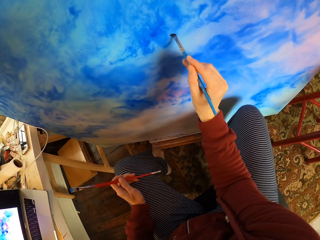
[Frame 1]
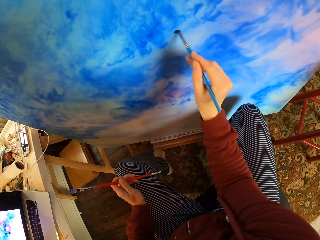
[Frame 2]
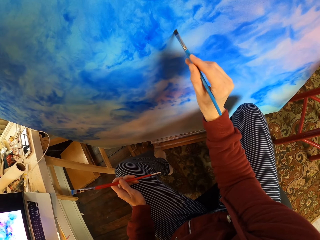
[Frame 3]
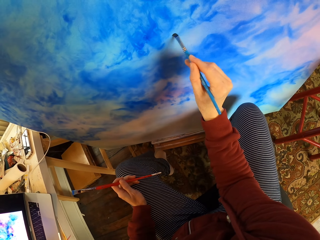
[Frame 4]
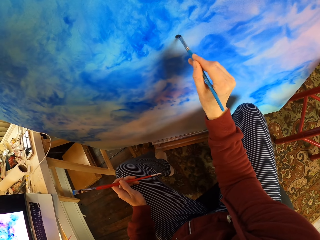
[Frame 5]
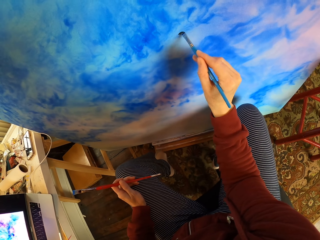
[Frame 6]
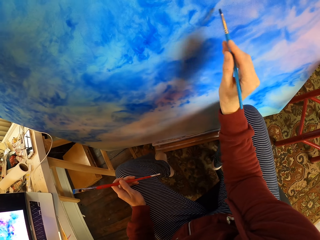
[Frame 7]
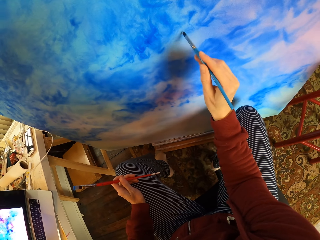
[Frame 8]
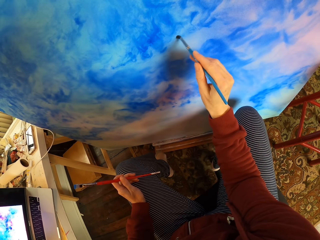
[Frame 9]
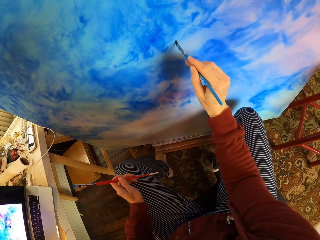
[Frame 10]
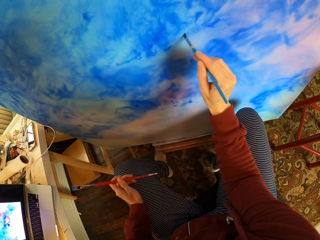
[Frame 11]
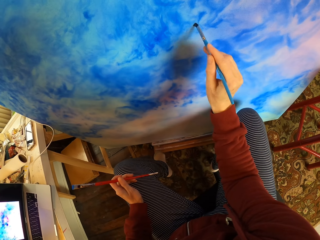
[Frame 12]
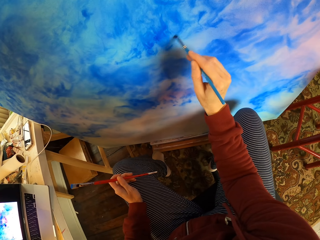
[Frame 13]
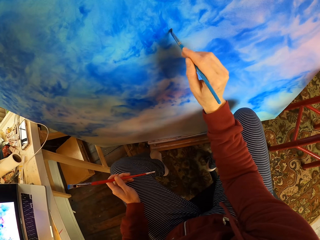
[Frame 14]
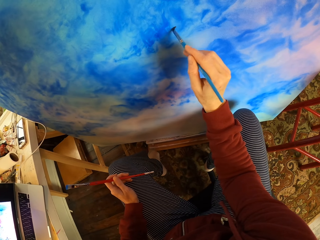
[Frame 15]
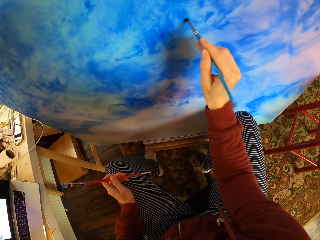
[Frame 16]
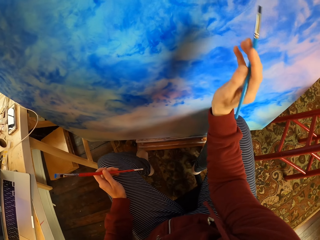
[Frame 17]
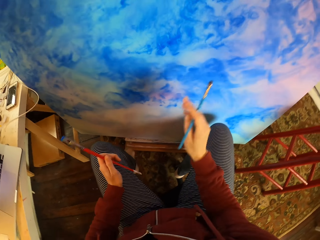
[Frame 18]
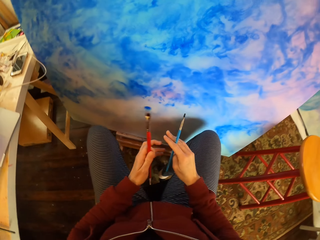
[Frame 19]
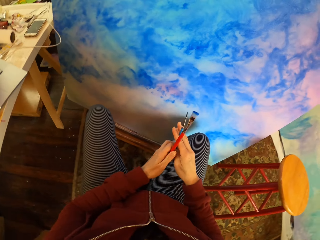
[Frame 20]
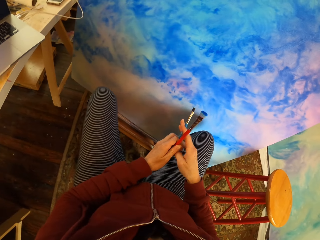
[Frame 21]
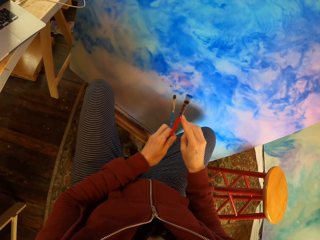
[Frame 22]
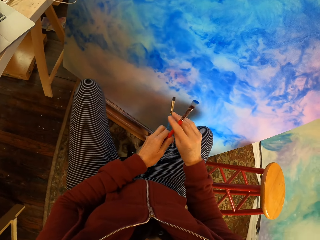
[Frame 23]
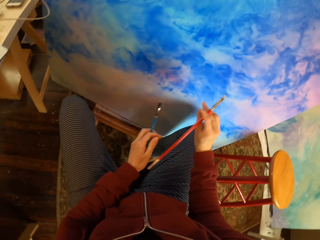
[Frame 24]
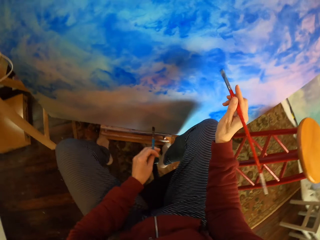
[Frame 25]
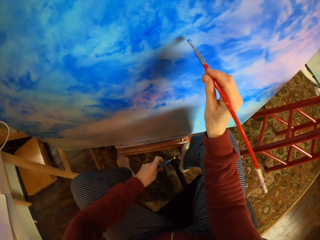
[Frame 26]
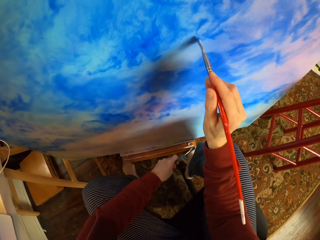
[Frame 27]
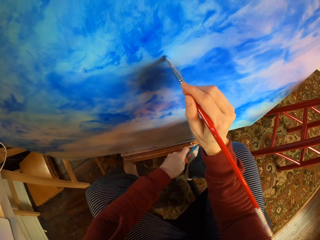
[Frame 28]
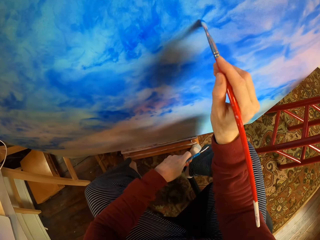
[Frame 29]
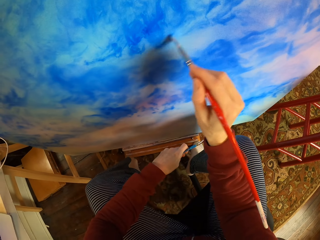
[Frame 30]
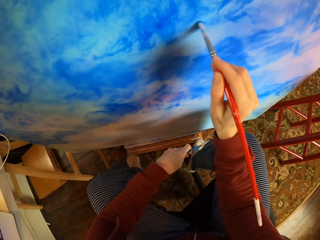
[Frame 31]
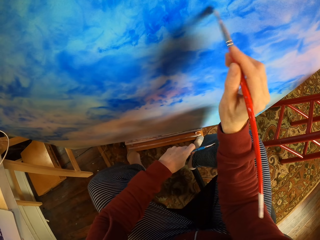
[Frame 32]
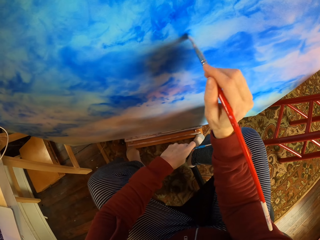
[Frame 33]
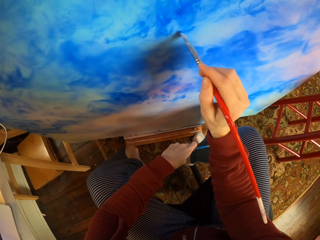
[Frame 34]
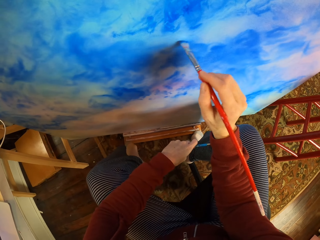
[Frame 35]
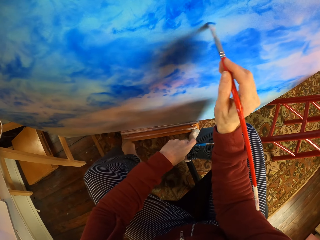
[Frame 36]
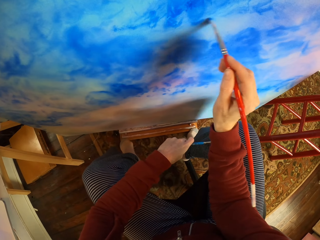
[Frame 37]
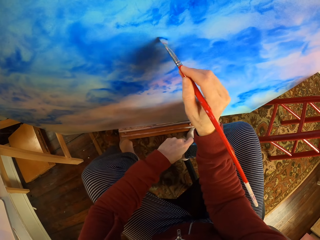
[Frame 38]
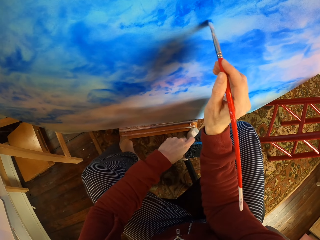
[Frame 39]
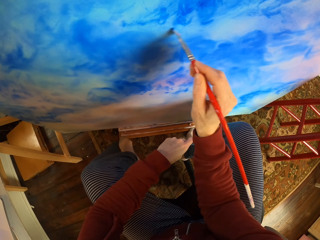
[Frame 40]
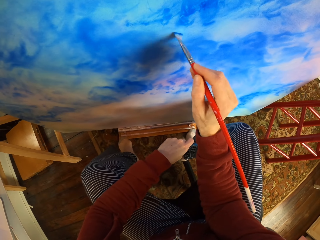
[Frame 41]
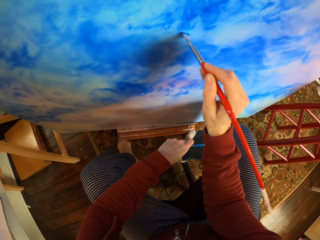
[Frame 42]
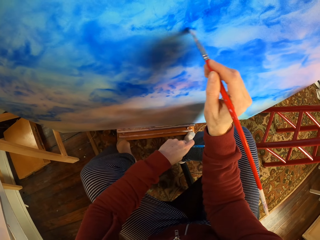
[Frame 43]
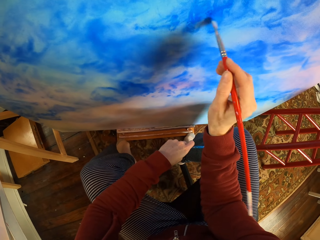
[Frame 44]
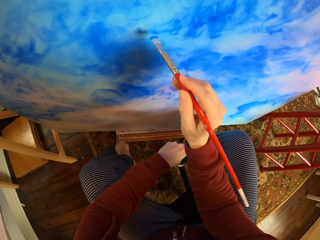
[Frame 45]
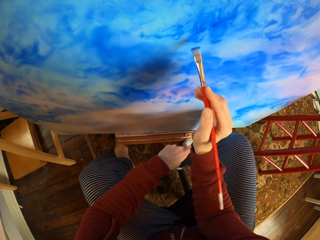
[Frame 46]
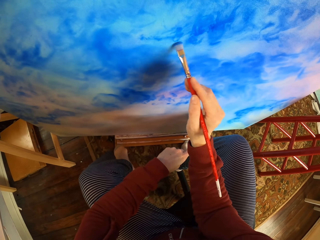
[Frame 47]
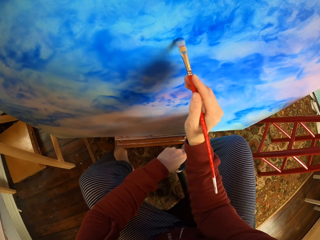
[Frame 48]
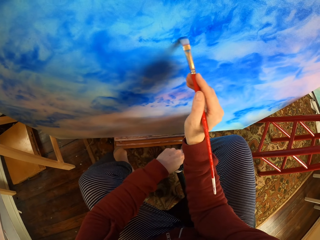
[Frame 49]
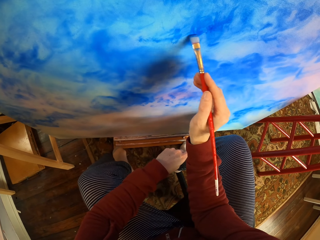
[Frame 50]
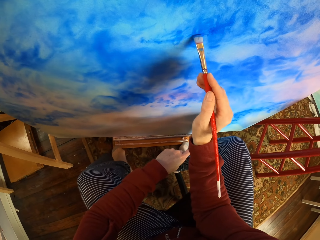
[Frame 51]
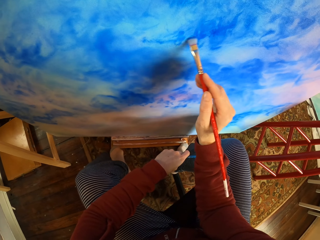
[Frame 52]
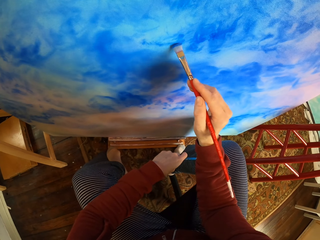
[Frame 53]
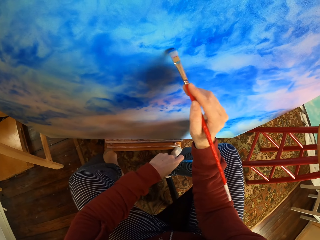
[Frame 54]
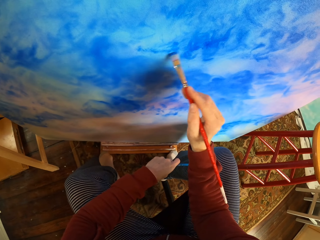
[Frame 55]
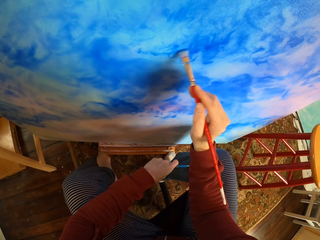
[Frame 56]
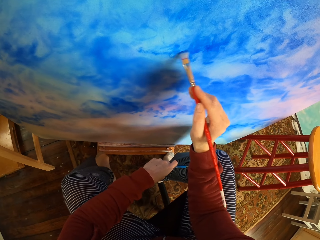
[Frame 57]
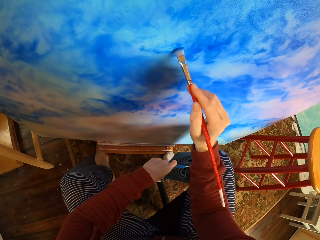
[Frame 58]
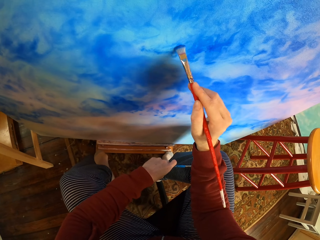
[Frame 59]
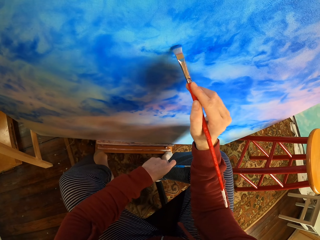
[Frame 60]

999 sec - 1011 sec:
The camera wearer exchanges a paint brush. They pick up the paint brush. They paint a wooden board.

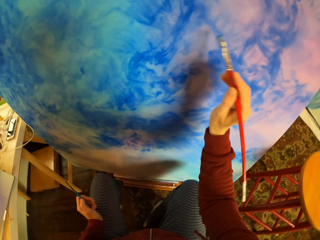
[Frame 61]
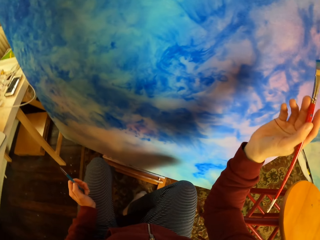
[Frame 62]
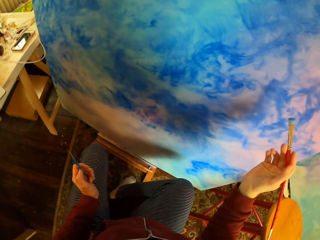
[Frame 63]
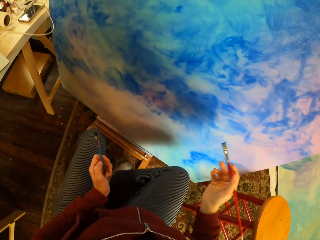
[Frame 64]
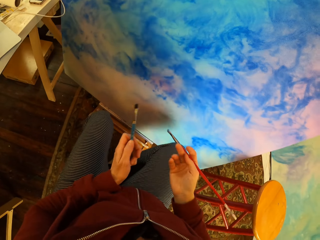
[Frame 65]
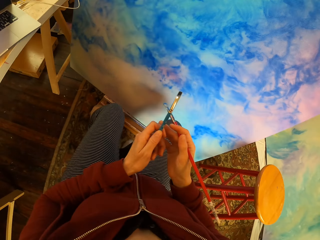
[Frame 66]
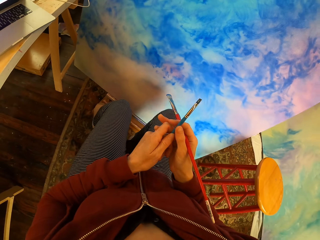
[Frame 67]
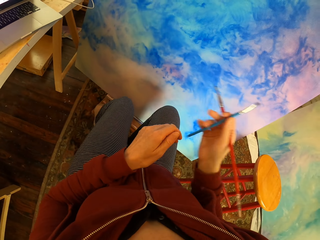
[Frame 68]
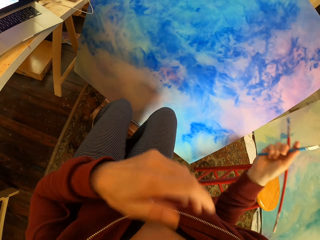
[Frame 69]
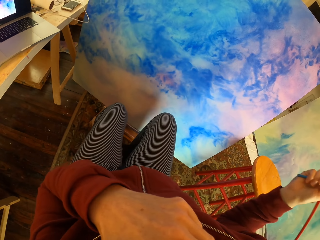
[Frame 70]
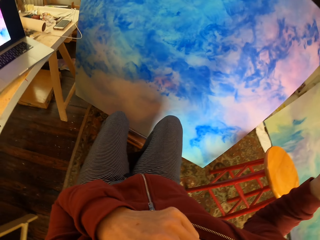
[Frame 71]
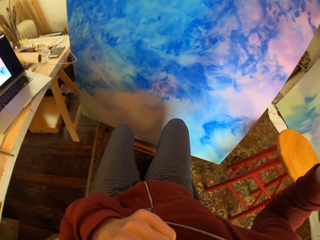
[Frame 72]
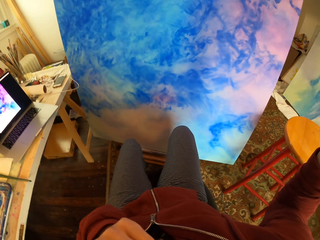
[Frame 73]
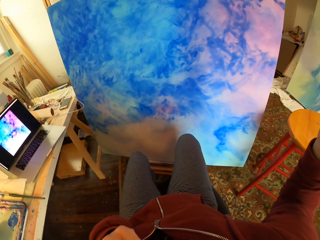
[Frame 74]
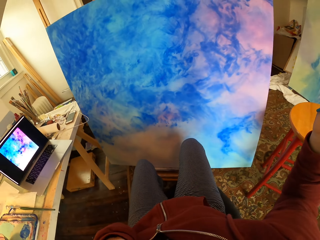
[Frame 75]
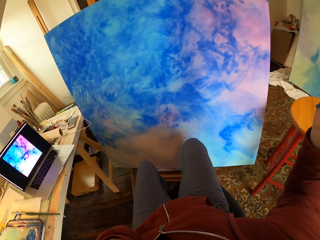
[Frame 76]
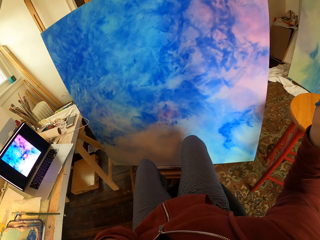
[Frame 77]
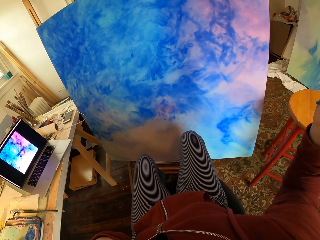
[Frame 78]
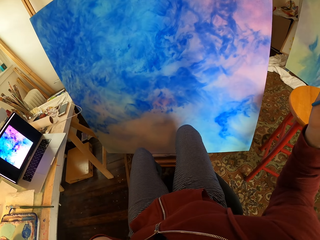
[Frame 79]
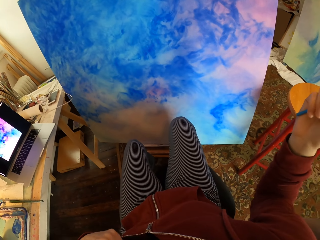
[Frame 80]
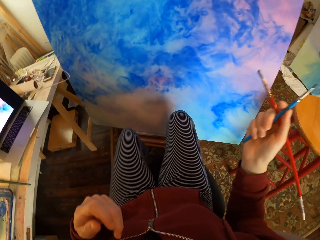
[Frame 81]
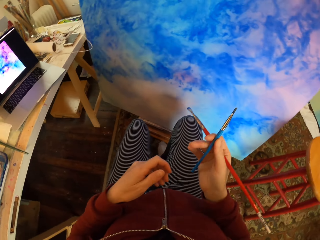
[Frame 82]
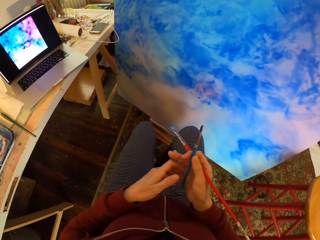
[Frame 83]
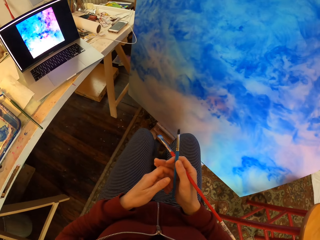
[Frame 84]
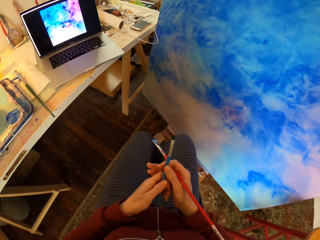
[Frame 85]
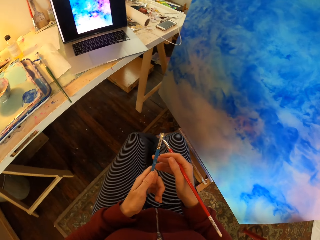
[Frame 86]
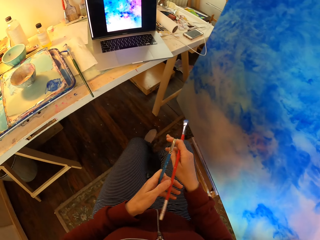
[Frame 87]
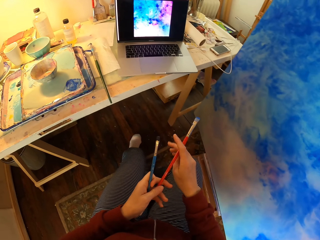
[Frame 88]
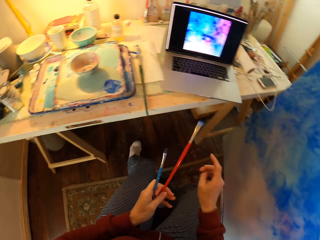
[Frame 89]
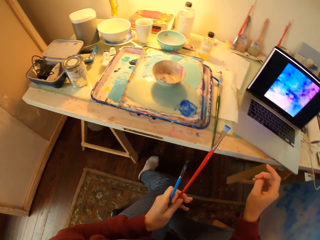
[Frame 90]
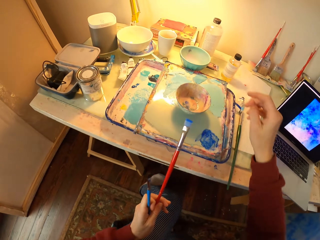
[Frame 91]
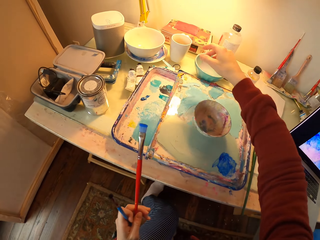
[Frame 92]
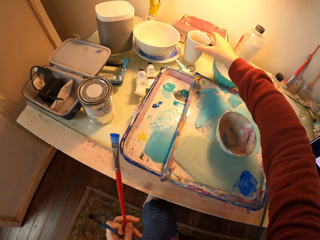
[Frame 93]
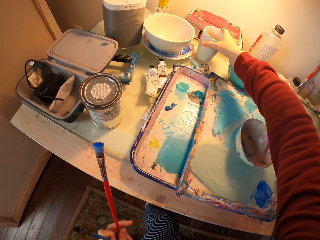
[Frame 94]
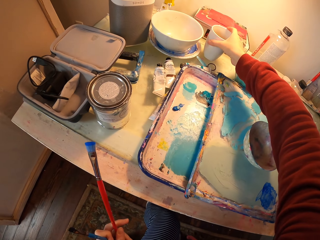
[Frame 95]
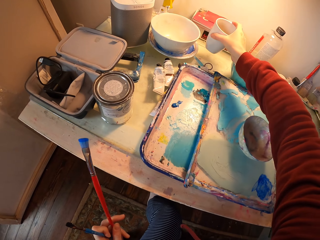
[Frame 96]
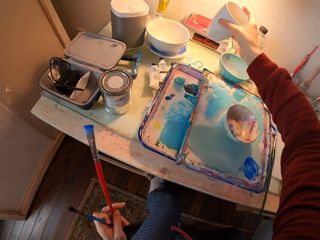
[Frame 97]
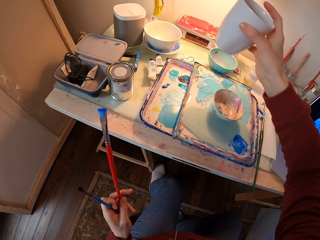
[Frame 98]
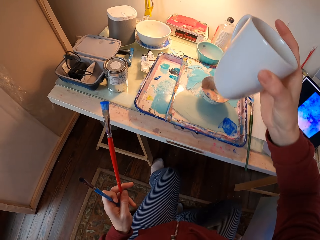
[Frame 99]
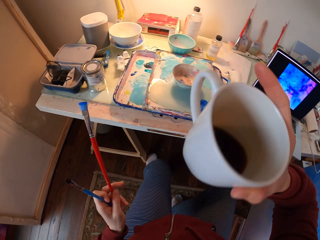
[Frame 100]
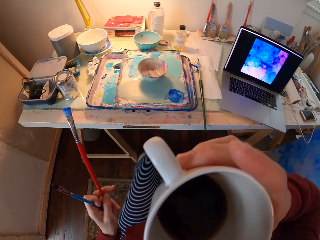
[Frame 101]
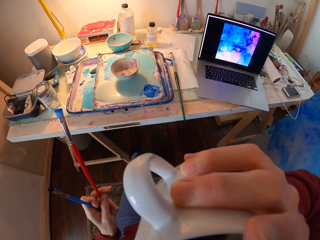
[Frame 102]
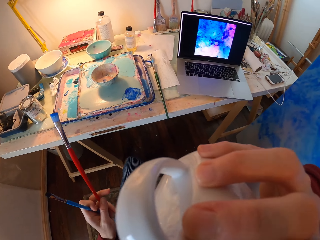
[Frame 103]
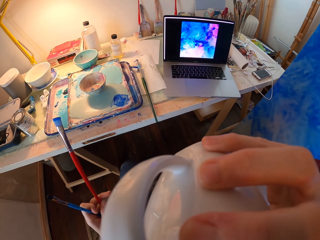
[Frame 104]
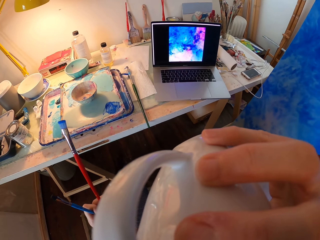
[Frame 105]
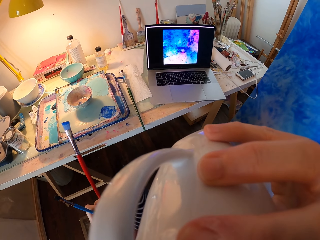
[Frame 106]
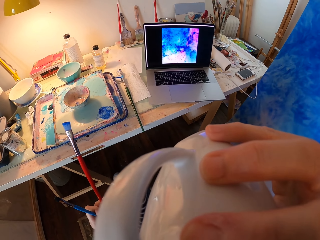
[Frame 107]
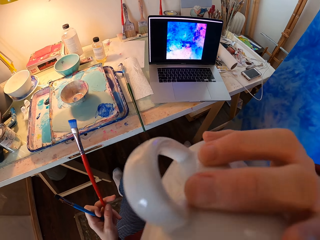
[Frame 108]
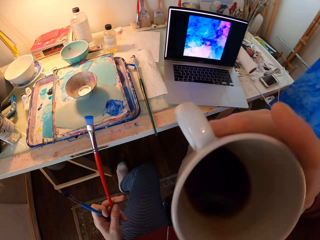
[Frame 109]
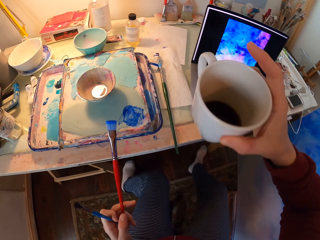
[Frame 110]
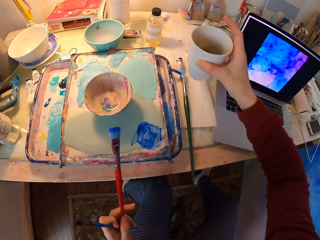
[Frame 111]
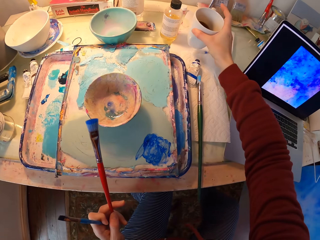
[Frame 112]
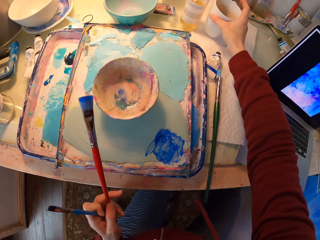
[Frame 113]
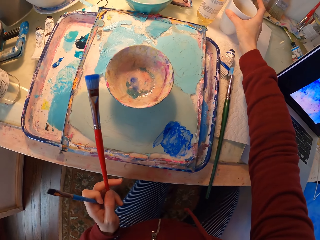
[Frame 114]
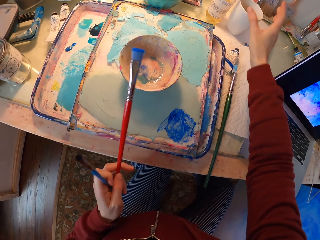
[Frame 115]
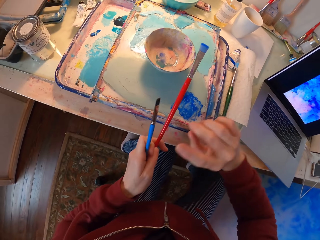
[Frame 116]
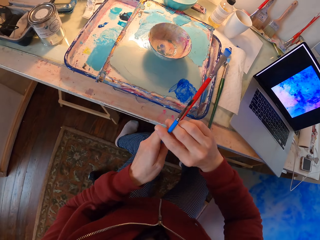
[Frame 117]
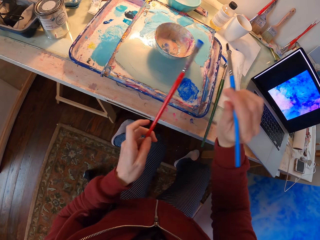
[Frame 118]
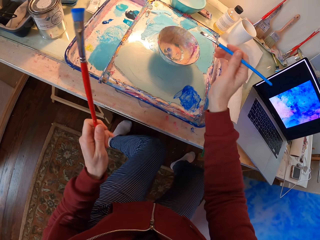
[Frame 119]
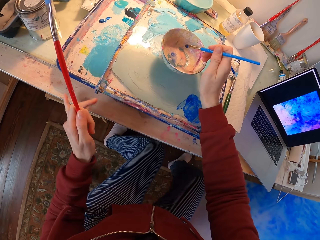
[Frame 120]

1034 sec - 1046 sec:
The camera wearer touches the face with the left hand. They pick up a cup of coffee or tea. They drink the cup of coffee. They put down the cup of coffee.
